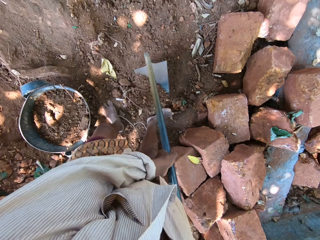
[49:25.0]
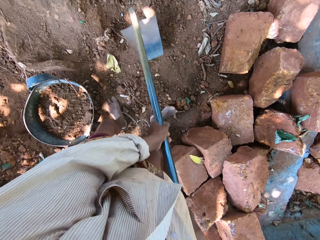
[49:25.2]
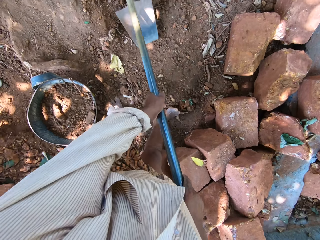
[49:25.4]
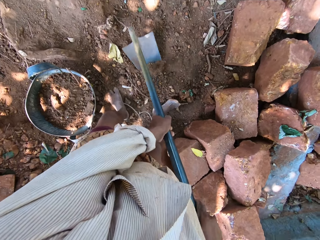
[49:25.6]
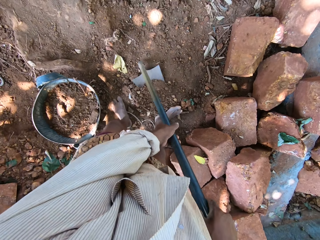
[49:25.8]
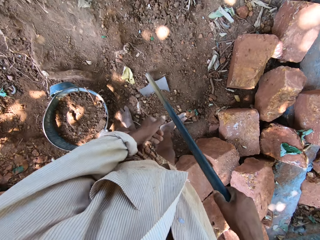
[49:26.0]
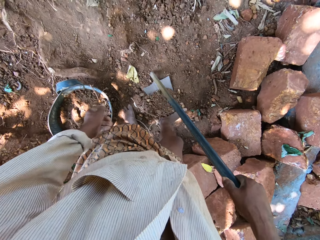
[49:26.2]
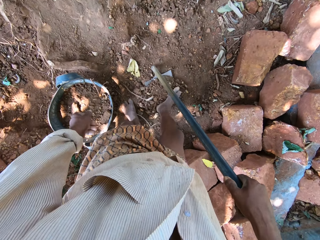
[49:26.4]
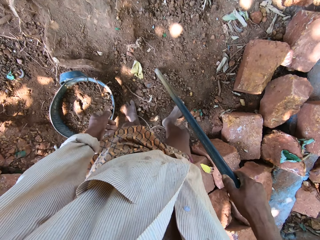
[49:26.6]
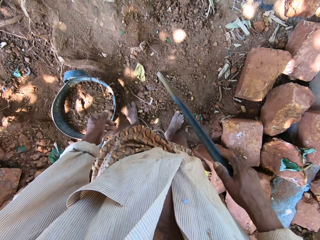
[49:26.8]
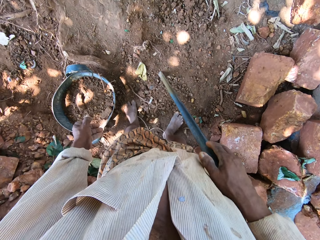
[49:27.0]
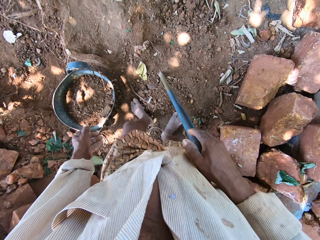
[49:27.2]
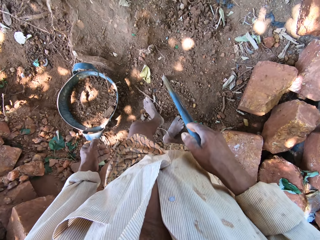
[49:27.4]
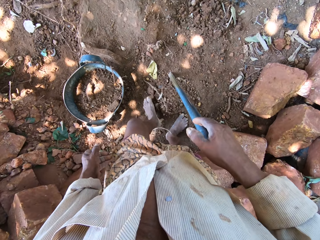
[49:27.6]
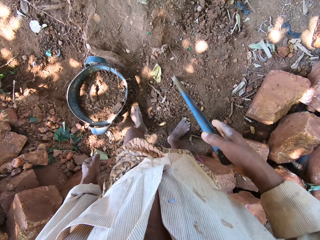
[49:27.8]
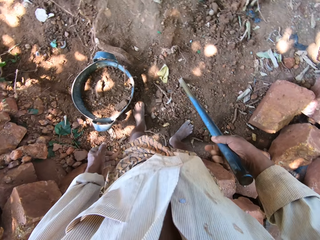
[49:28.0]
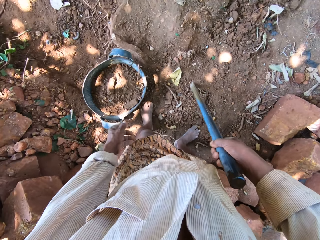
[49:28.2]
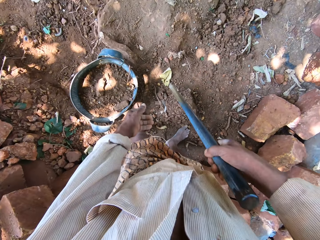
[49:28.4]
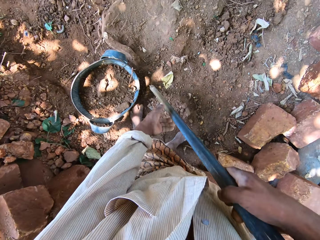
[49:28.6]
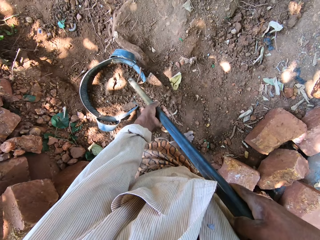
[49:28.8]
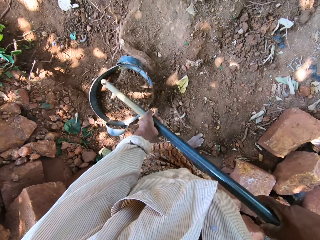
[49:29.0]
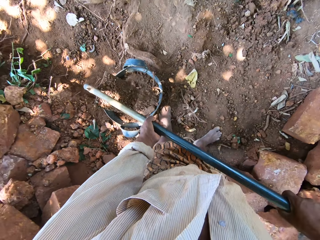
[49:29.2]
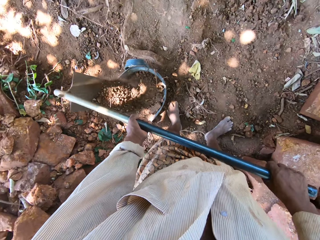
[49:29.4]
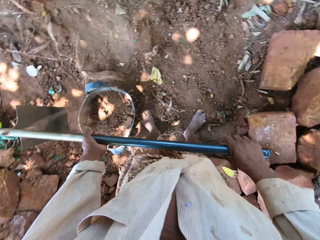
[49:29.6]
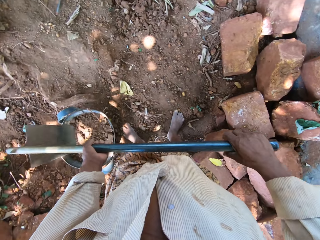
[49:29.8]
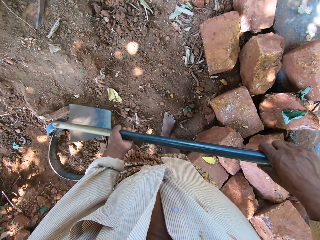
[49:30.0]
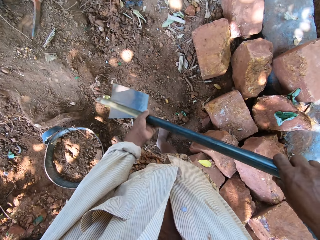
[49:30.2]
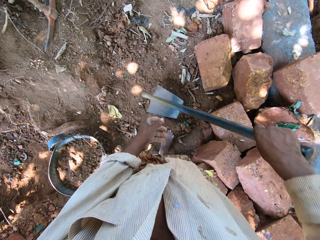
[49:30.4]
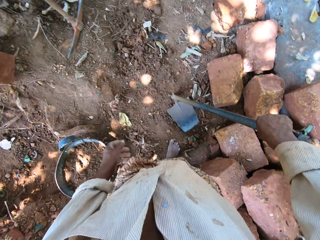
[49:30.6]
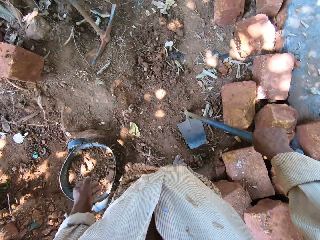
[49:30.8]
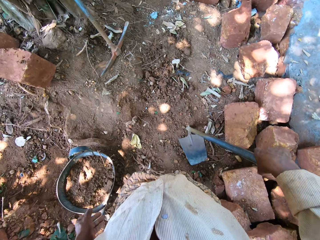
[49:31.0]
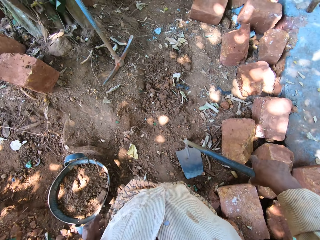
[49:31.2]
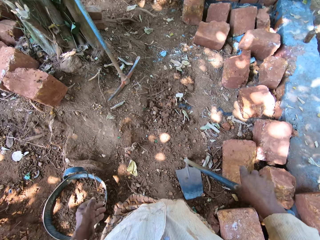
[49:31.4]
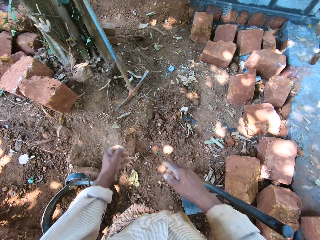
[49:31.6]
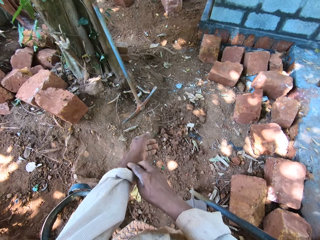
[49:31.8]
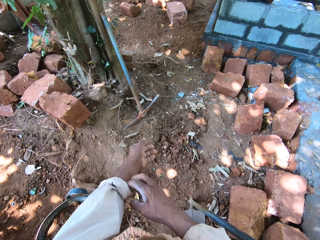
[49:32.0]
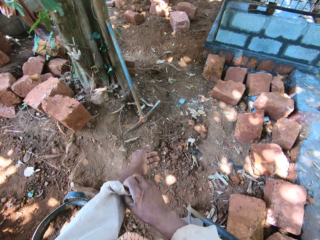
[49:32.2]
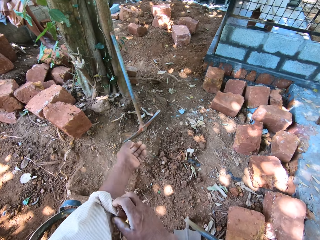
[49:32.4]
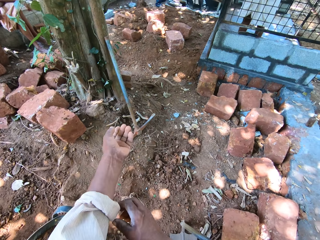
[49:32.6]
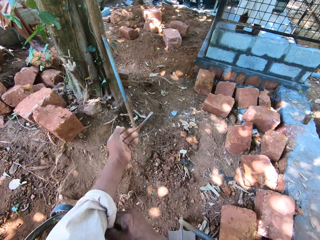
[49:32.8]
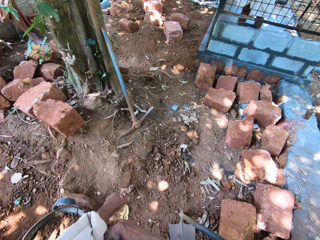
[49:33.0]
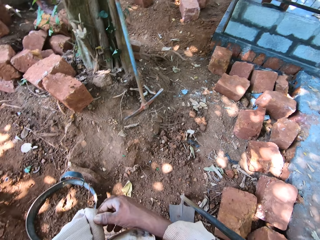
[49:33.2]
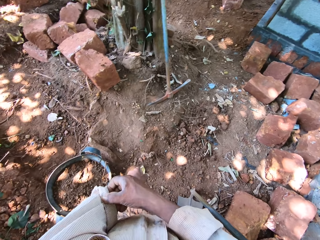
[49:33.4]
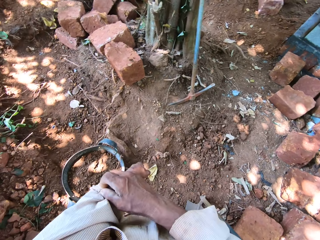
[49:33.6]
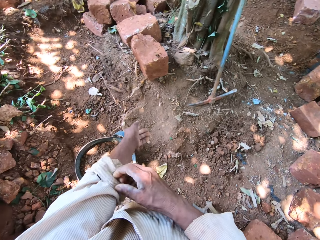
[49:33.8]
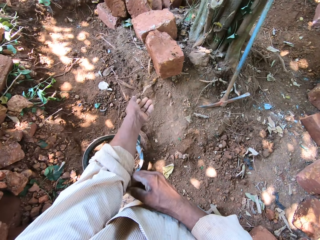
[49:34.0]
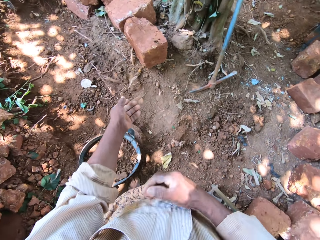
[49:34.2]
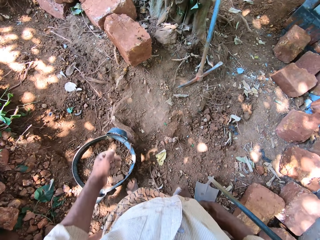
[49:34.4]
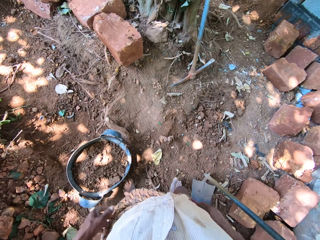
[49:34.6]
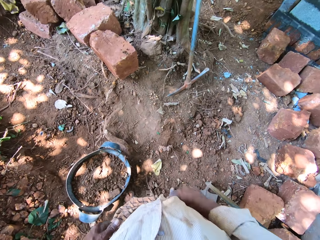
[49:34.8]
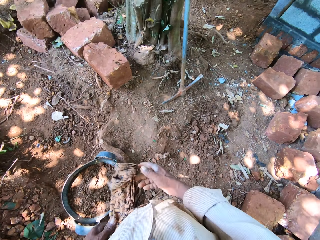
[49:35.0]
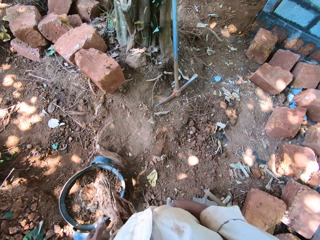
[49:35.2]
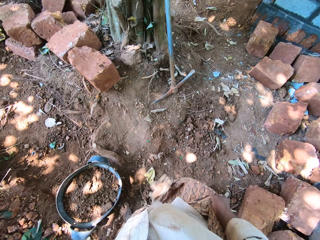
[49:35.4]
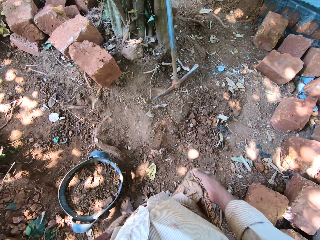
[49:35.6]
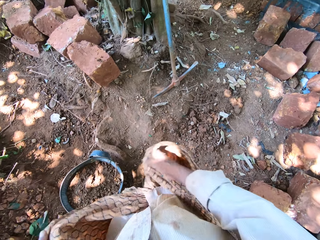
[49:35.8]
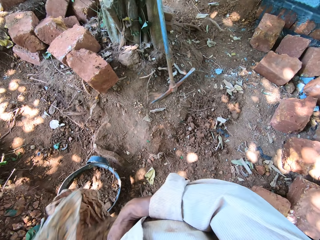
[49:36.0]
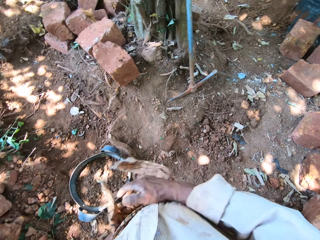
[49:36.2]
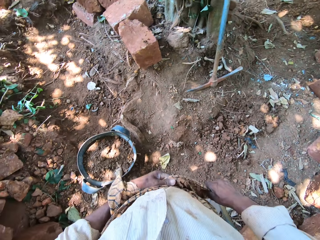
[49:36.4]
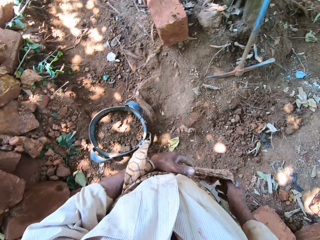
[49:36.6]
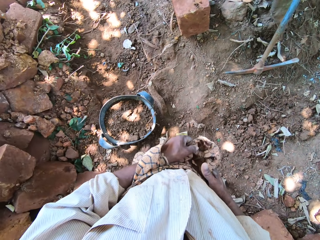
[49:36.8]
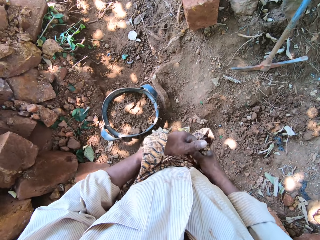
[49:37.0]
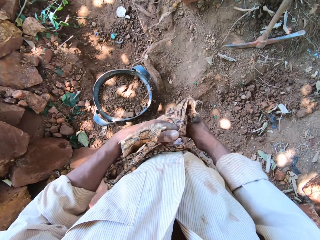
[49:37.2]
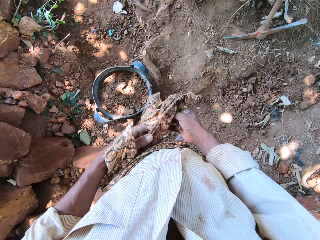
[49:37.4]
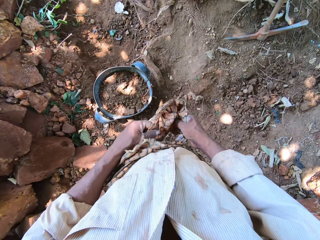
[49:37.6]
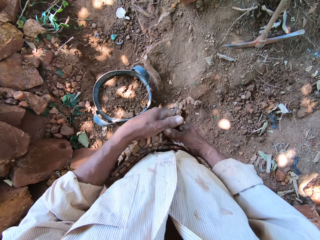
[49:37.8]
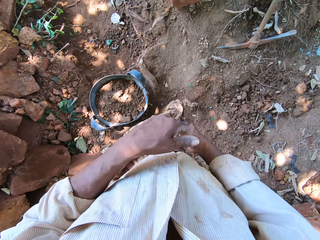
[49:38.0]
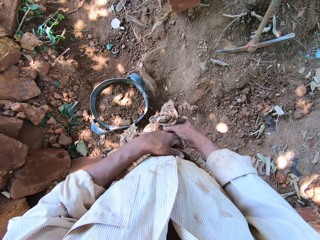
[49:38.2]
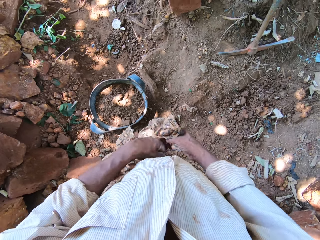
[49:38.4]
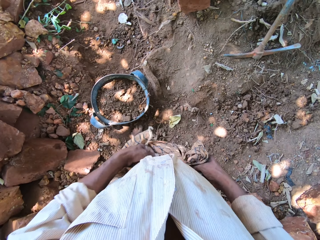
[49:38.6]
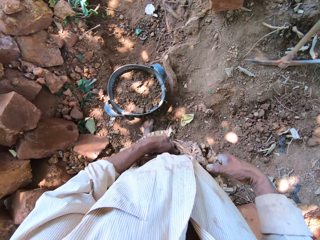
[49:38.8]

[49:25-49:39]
The camera wearer kicks some sand on the hoe on the floor with his right leg. He kicks some sand on the hoe on the floor with his left leg. He carries the hoe from the floor with his right hand. He pours the sand in the hoe in the head pan on the floor with both hands. He drops the hoe in his right hand on the floor. He adjusts his left hand sleeve with his right hand. He folds the shirt. He adjusts the wrapper on his waist with both hands.

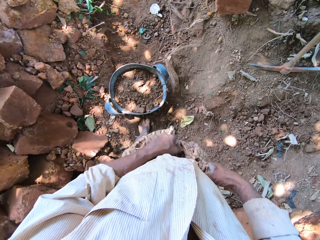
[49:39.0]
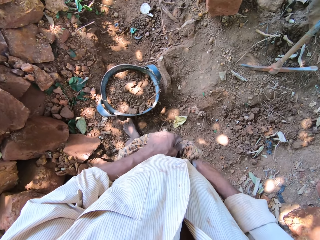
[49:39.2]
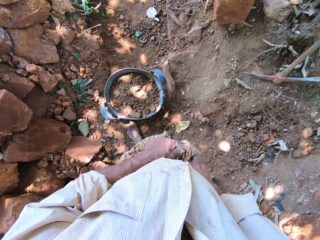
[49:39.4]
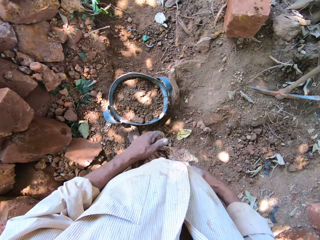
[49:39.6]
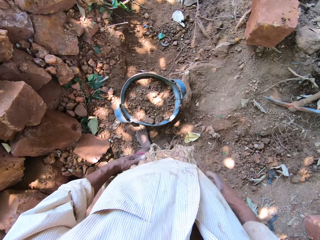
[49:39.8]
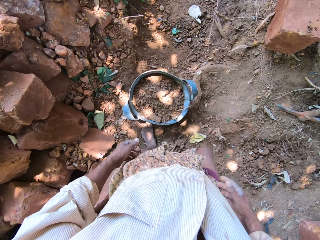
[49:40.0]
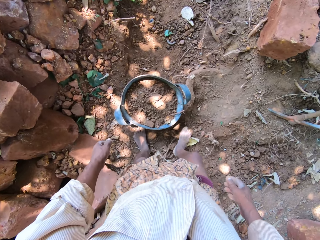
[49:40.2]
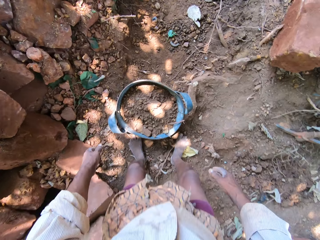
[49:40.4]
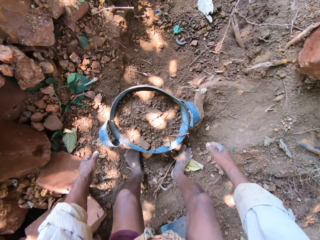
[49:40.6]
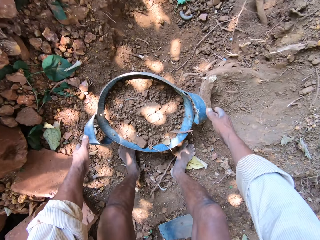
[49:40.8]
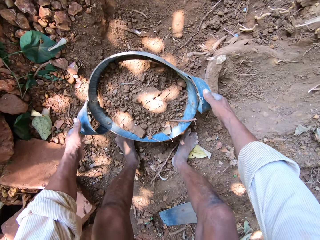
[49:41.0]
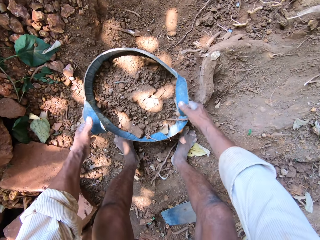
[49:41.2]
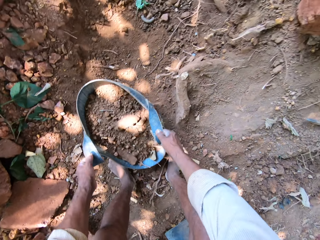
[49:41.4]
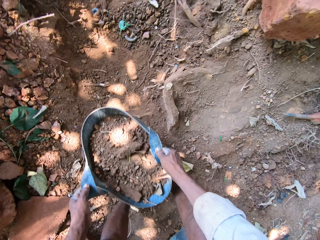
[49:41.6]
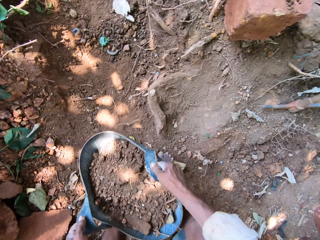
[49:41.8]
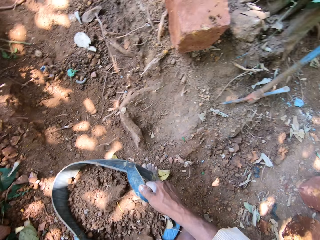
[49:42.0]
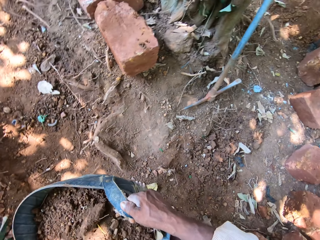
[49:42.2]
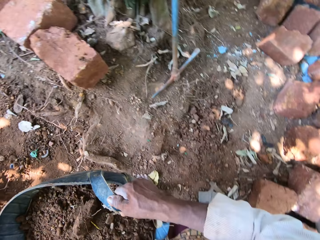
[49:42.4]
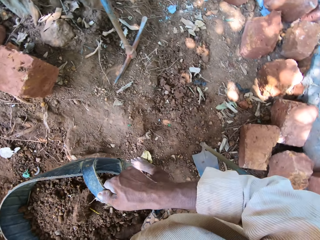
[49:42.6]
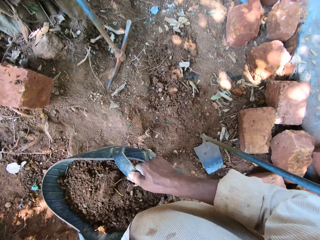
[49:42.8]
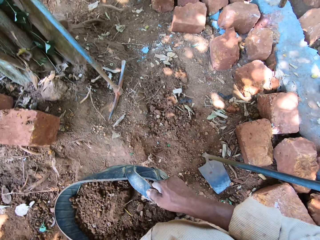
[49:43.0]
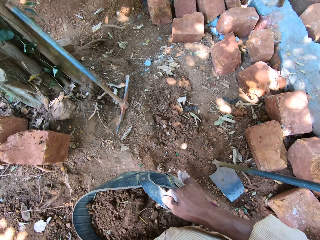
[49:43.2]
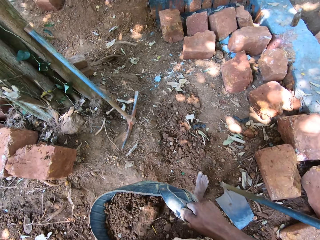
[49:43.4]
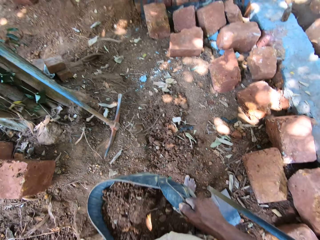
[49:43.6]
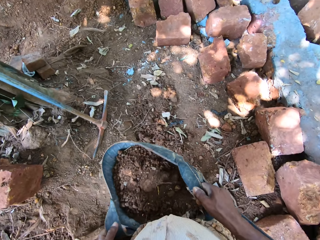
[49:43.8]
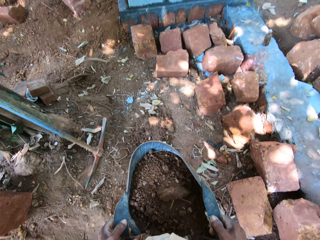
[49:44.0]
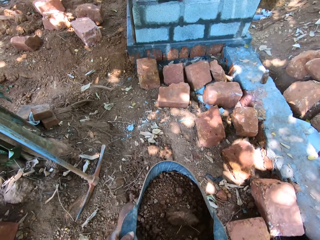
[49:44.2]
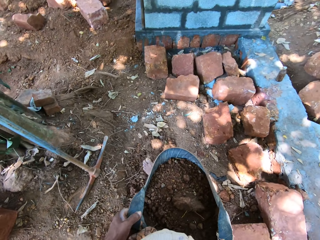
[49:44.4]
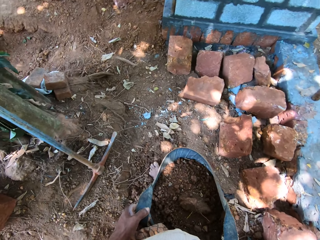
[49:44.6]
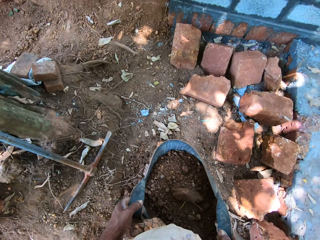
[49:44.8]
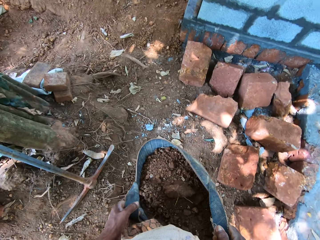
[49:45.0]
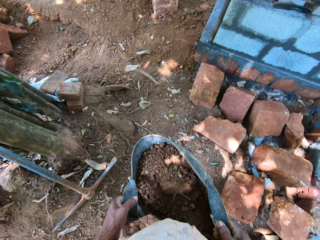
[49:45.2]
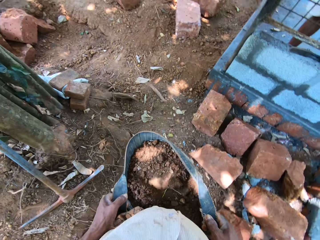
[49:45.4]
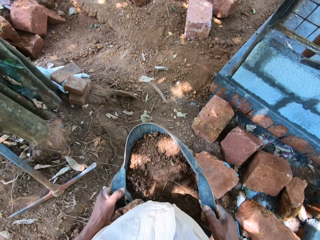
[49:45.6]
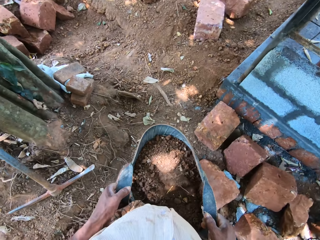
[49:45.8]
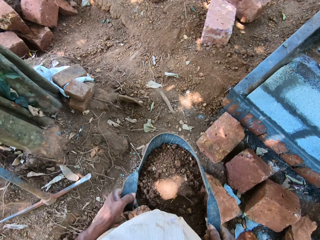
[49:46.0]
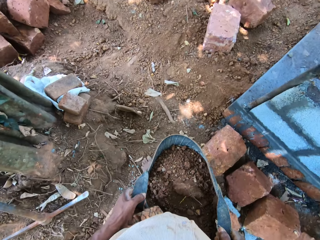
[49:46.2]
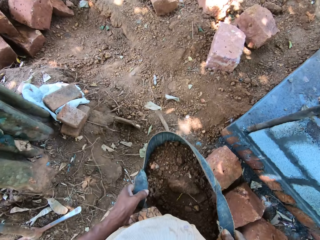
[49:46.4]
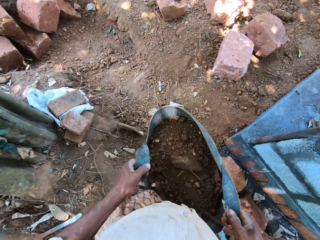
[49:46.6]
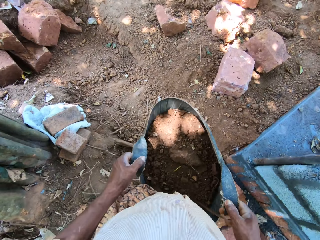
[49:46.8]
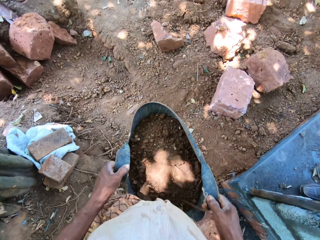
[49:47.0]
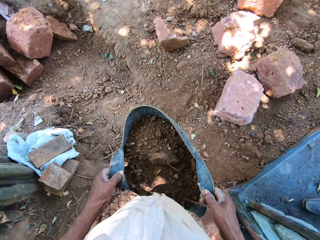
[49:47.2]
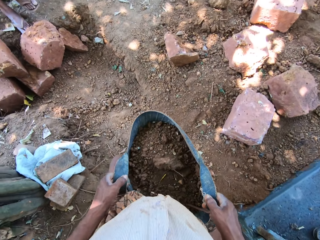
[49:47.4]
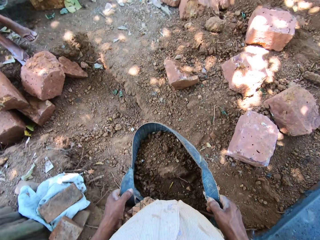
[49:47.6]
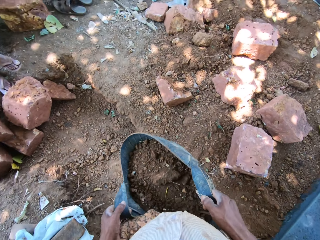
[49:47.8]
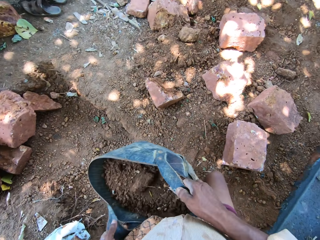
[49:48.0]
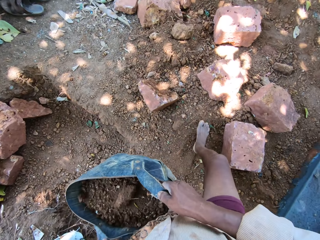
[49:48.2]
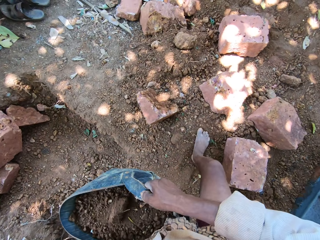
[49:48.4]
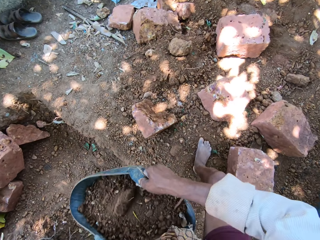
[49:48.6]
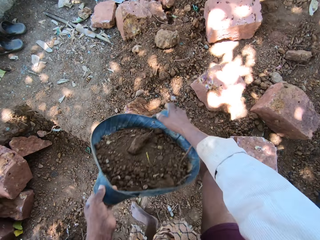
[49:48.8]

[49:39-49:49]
The camera wearer carries the head pan with the sand from the floor with both hands. They walk forward on the floor. They converse with a man.
